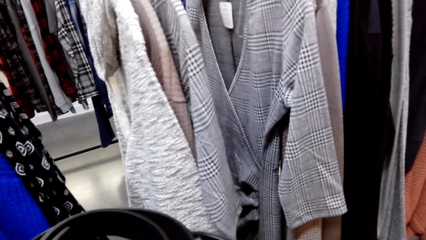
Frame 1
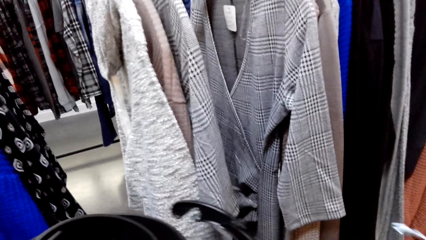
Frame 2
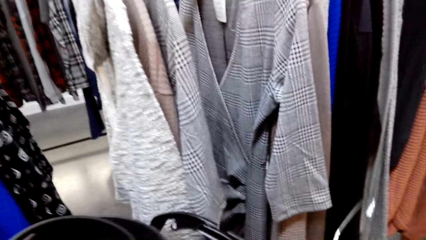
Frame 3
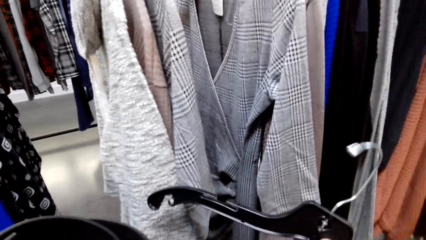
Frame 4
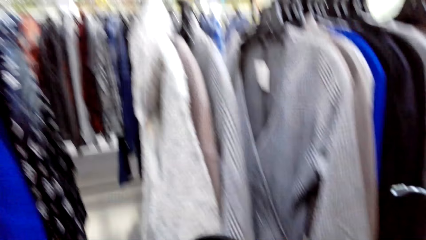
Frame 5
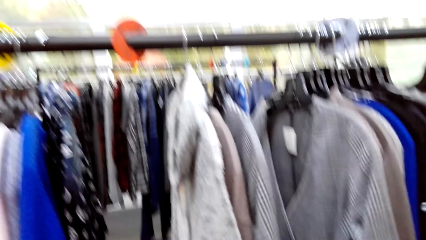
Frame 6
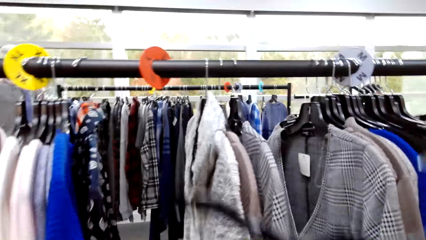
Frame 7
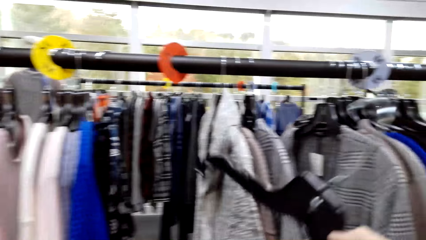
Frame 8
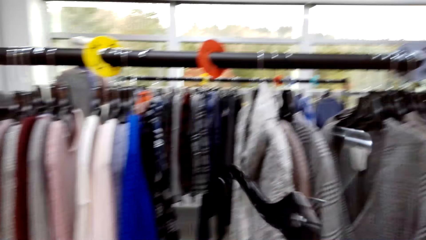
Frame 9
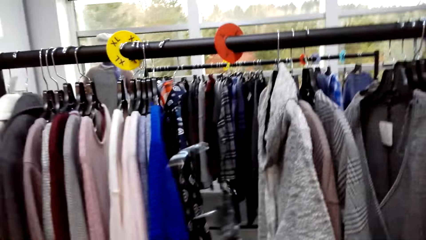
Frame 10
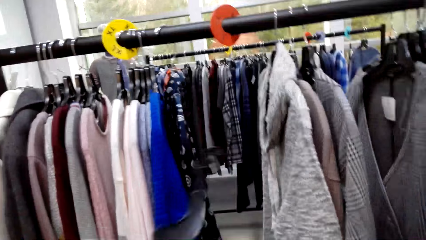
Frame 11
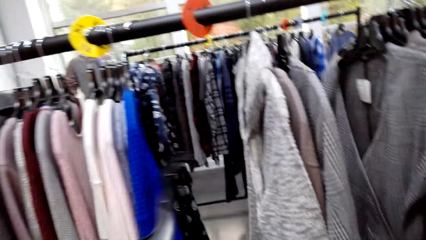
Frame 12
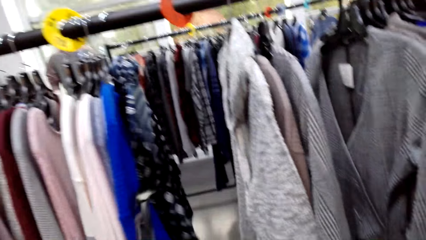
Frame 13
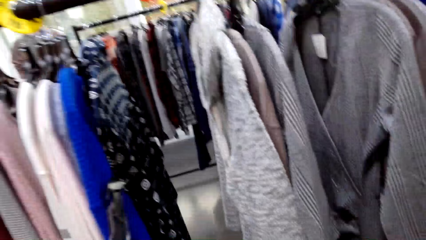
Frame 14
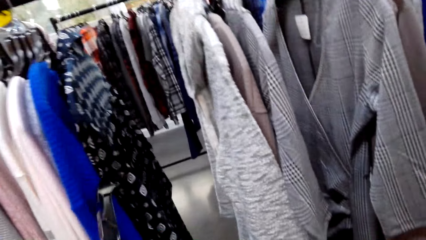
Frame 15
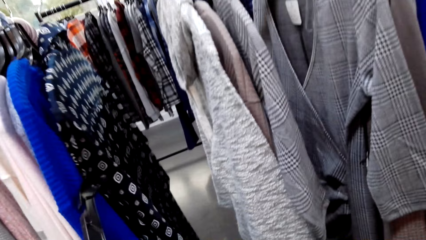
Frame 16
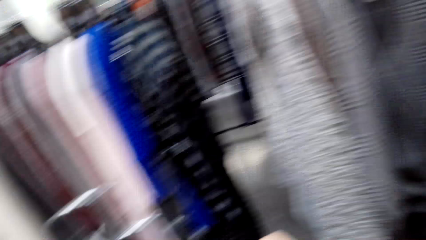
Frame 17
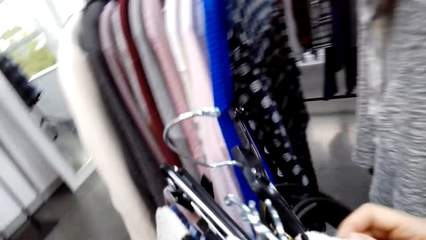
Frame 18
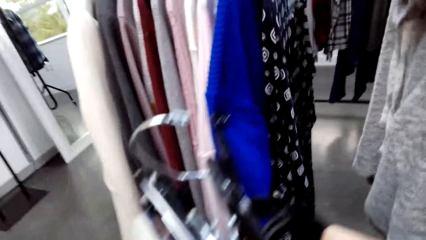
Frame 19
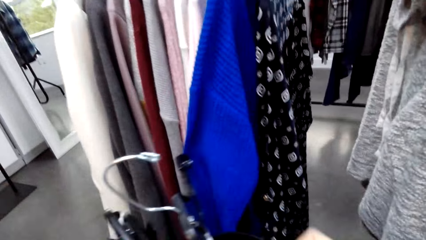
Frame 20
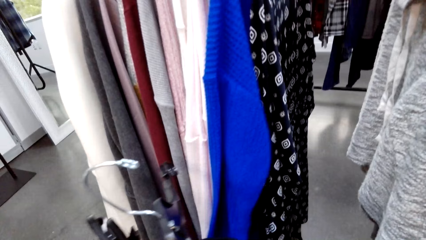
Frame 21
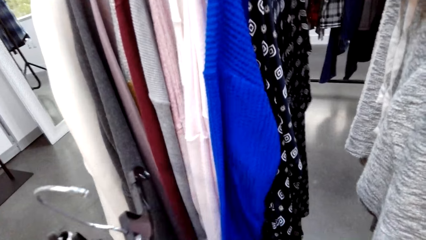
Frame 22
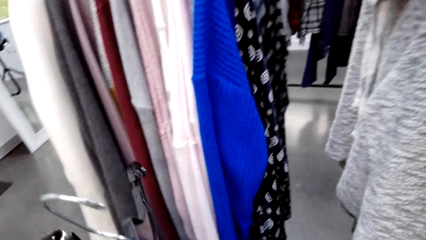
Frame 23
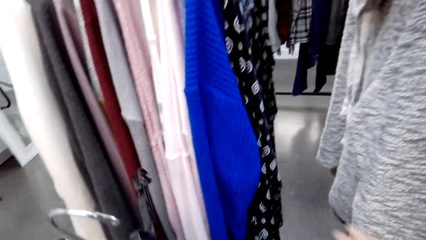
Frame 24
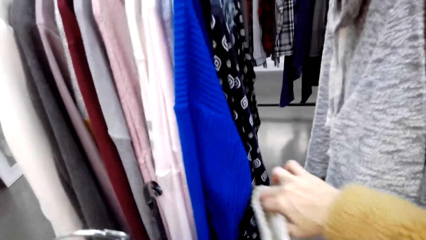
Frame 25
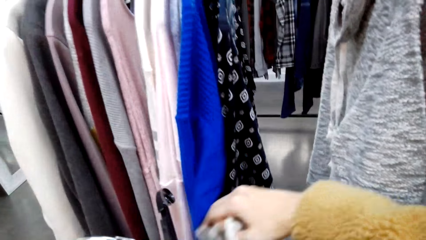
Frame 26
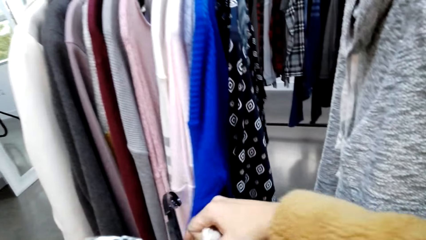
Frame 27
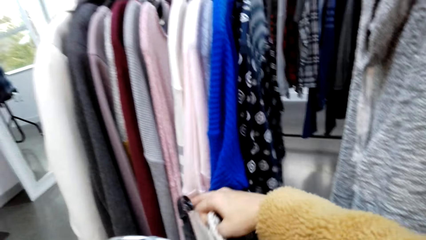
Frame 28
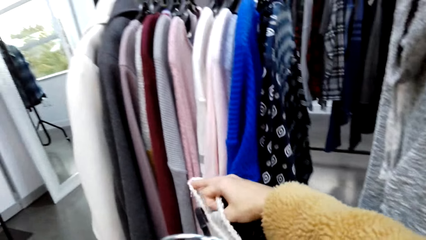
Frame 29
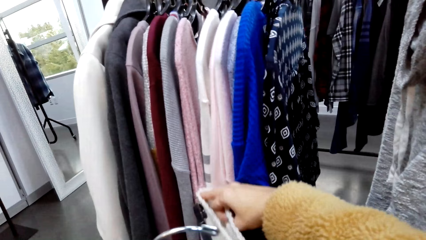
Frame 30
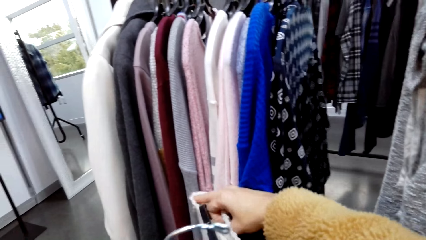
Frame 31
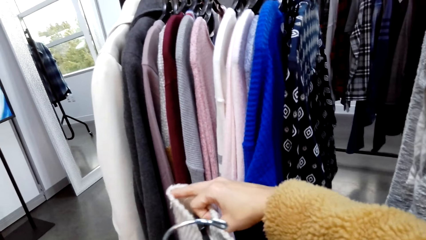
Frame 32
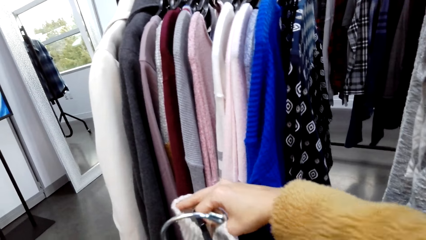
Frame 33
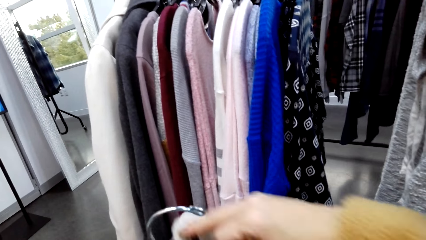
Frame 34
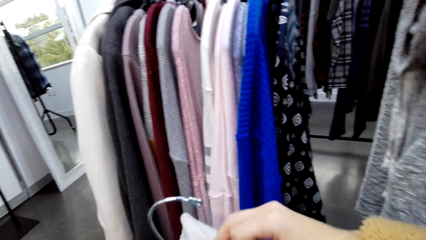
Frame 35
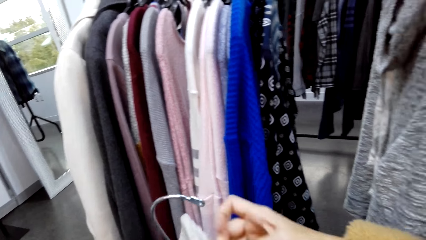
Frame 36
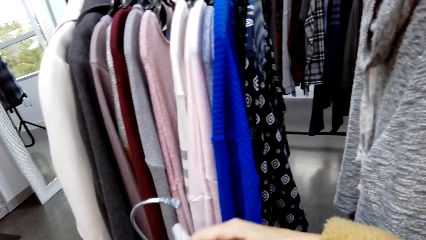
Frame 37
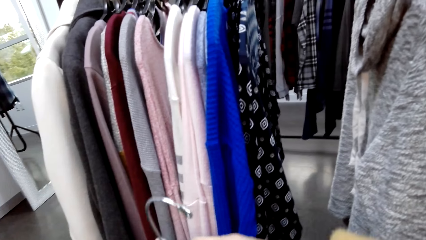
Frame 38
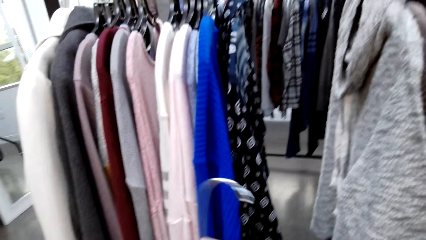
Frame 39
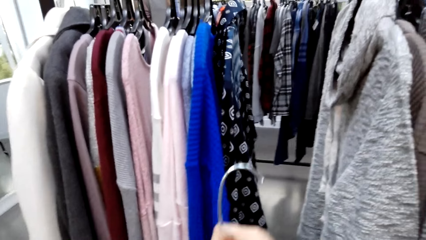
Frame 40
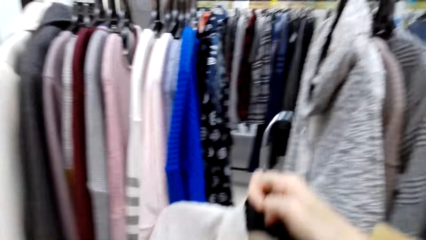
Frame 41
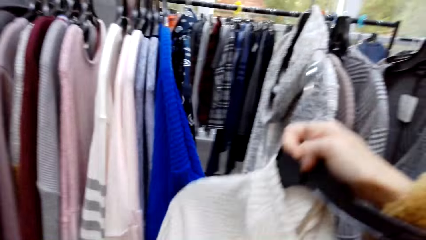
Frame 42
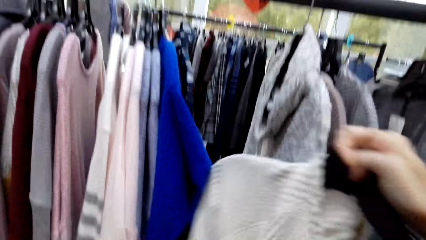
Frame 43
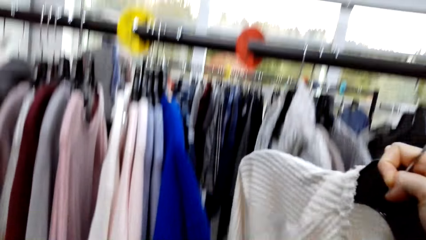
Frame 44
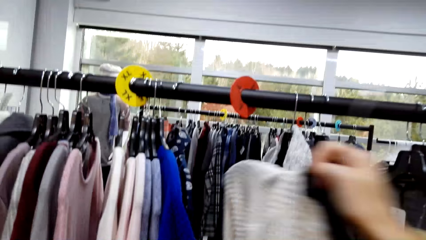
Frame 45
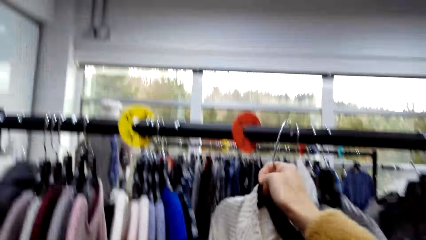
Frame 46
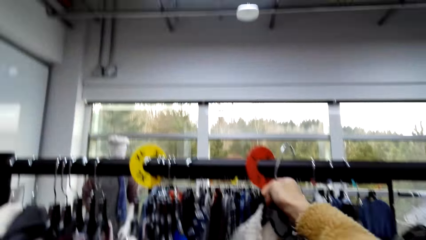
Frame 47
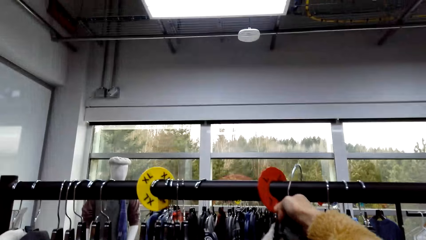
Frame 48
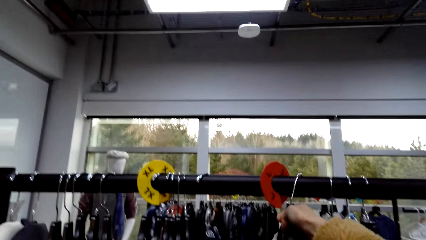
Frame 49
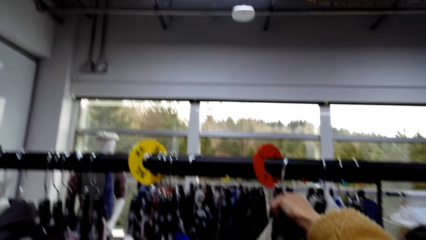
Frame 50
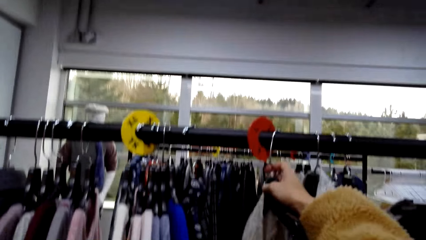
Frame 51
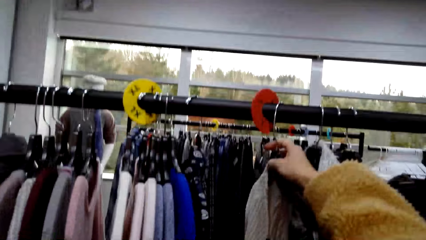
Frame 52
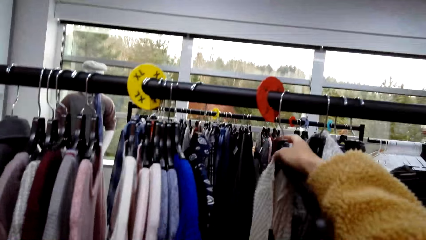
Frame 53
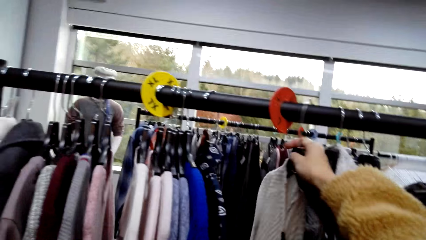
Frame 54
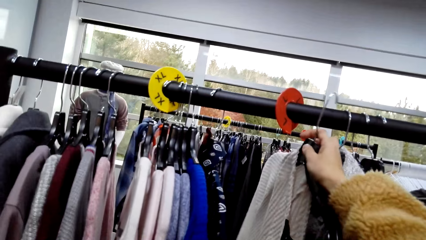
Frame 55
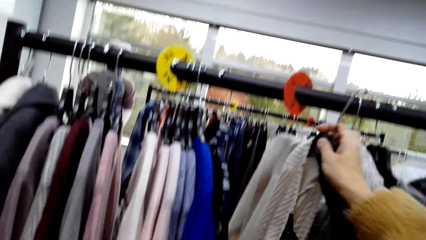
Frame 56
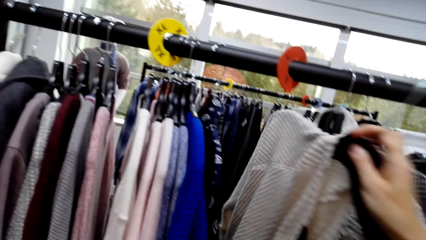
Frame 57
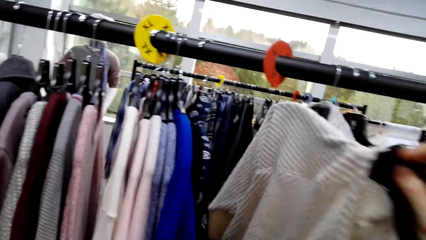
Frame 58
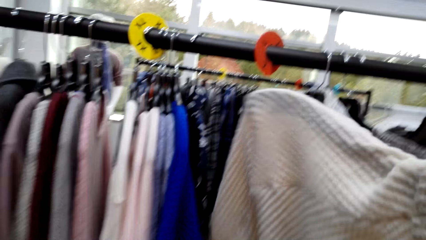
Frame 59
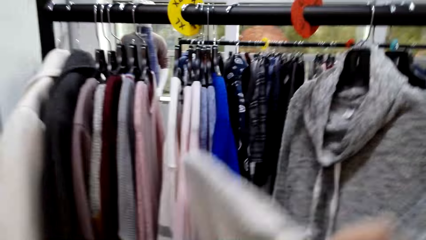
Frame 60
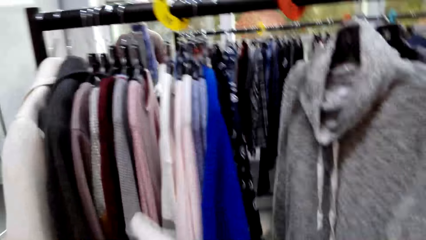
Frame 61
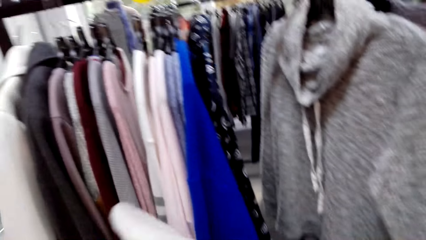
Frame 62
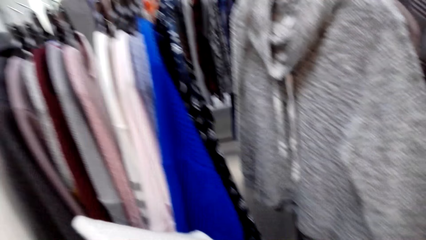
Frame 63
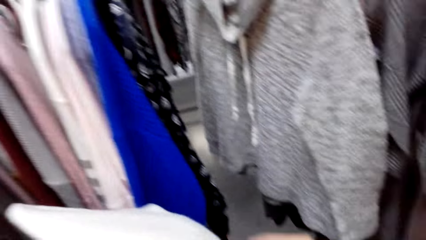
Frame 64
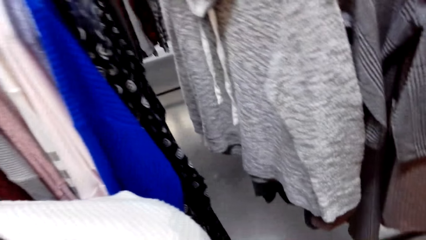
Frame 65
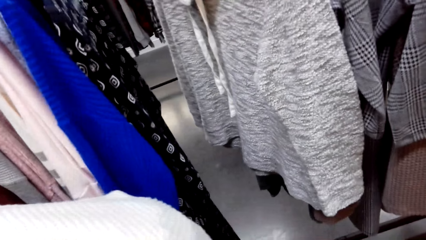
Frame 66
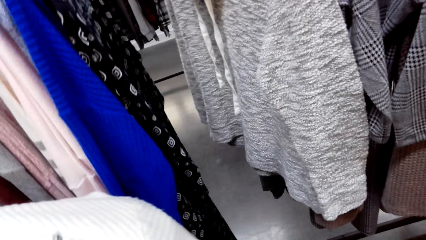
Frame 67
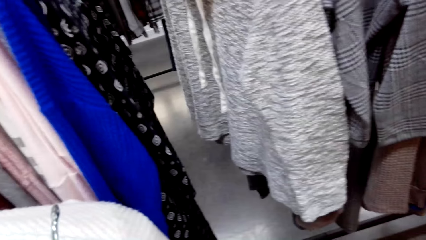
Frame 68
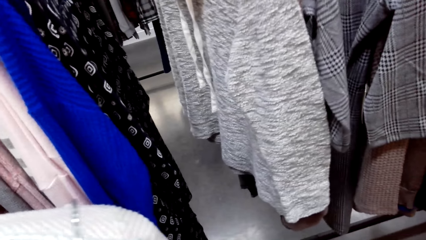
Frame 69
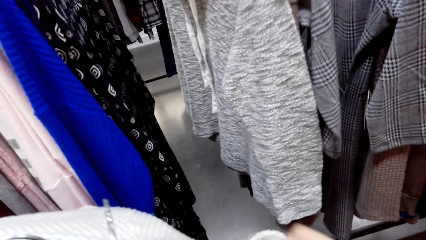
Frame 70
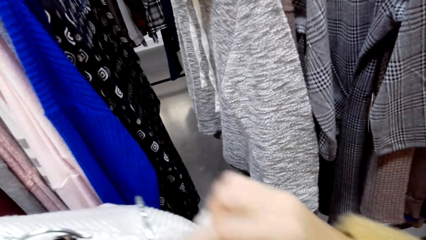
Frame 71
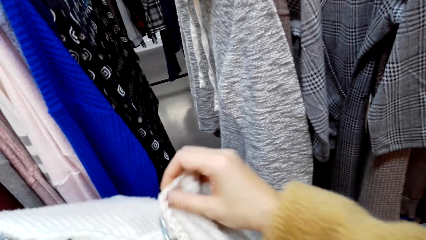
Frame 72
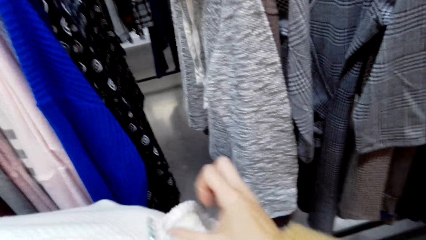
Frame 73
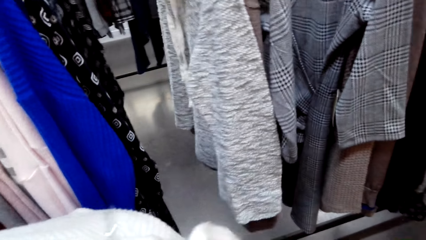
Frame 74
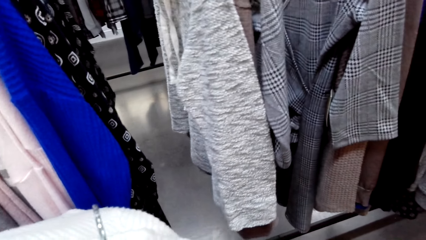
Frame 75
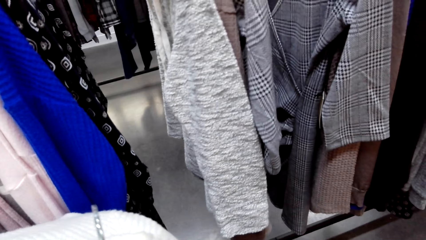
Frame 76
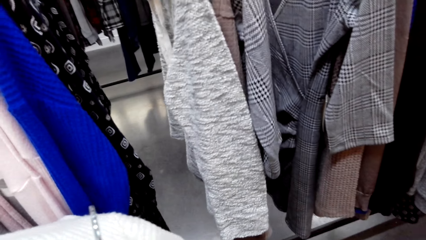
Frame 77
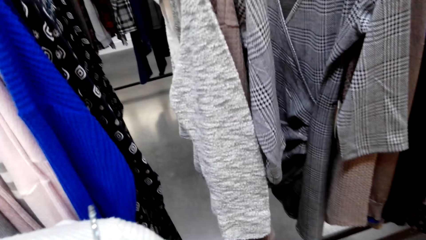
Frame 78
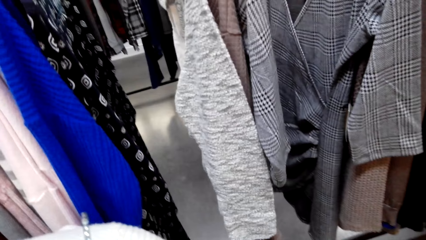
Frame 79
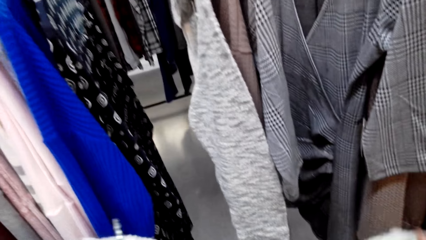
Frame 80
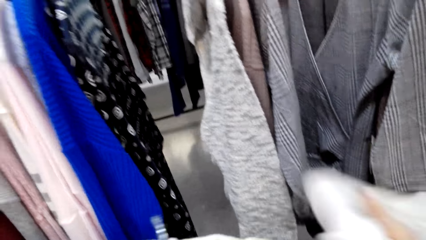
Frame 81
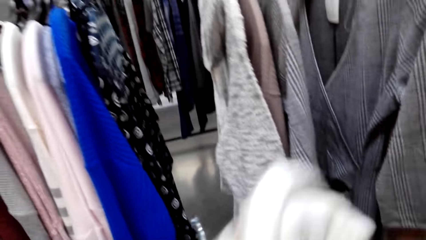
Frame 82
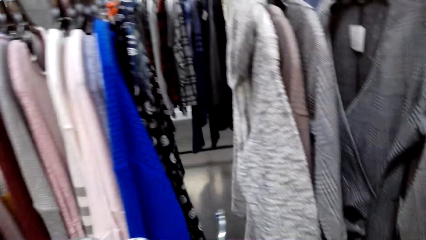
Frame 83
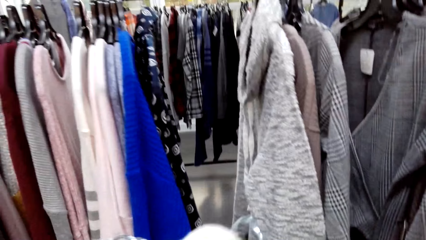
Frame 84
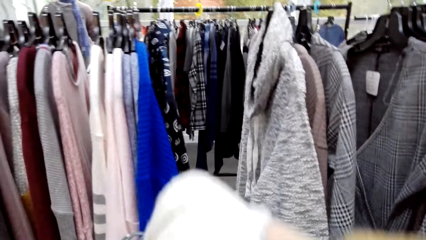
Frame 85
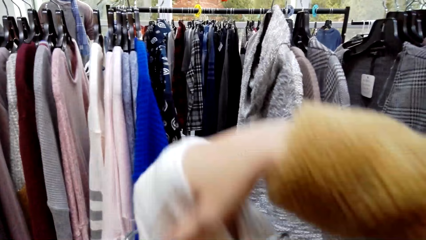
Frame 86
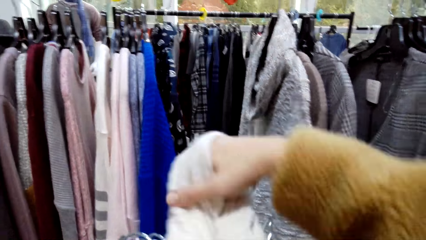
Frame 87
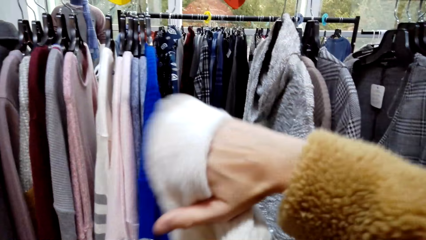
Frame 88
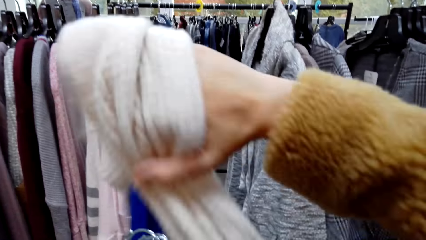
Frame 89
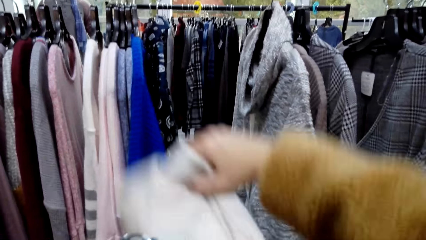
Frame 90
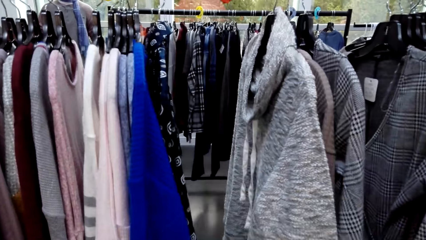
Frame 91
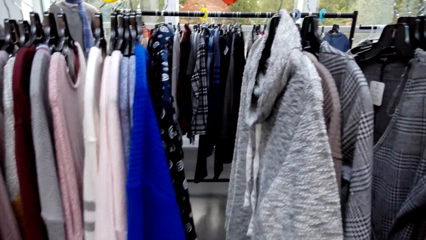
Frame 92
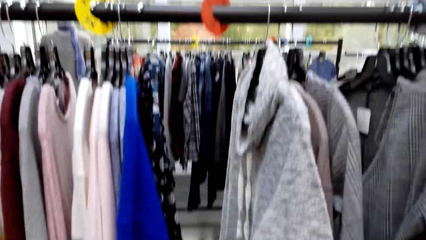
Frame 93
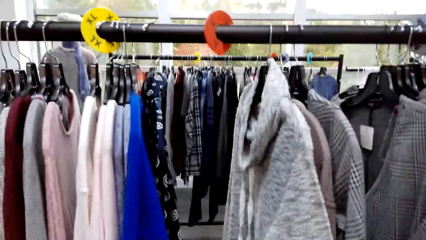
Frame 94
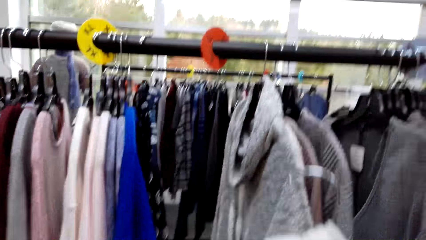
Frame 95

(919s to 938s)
The camera wearer hangs the hanger on the rack. She removes the hanger from the rack. She places the top in her left hand. She fixes the top on the hanger.
